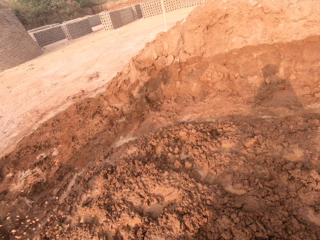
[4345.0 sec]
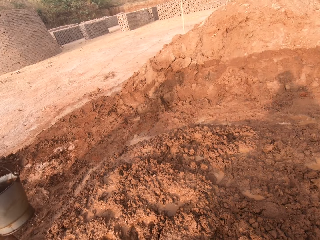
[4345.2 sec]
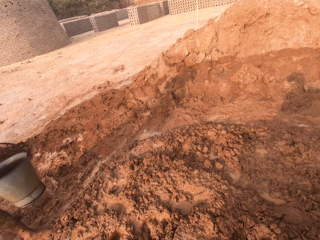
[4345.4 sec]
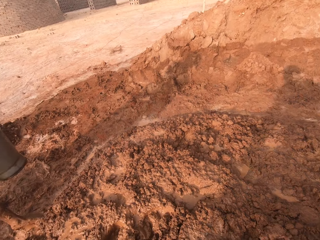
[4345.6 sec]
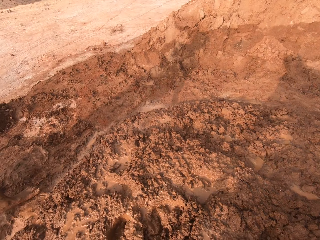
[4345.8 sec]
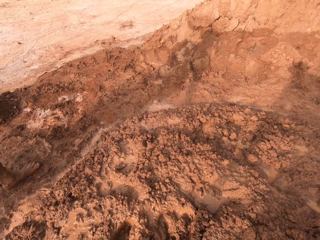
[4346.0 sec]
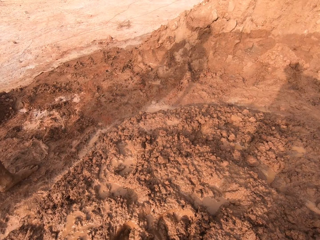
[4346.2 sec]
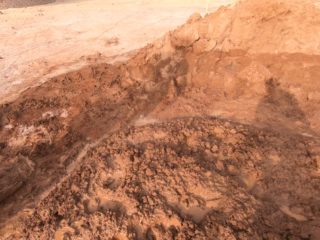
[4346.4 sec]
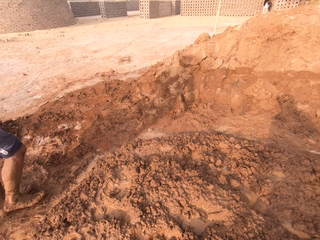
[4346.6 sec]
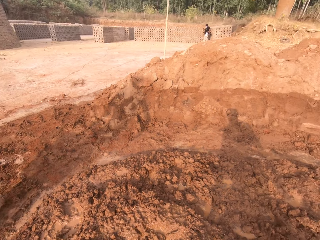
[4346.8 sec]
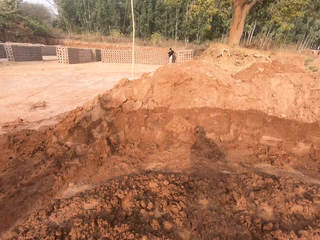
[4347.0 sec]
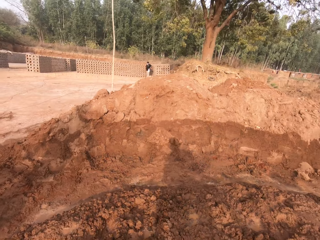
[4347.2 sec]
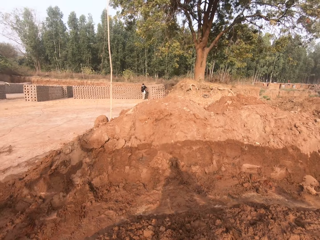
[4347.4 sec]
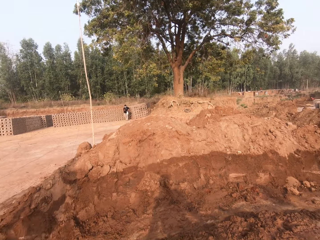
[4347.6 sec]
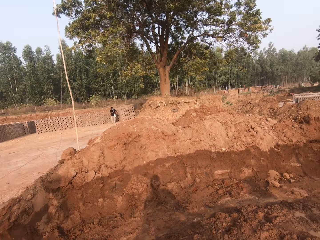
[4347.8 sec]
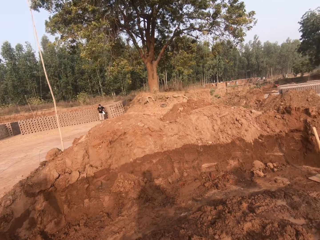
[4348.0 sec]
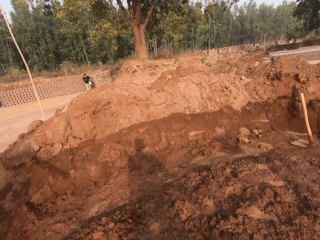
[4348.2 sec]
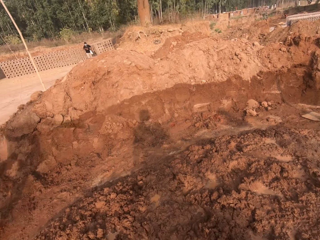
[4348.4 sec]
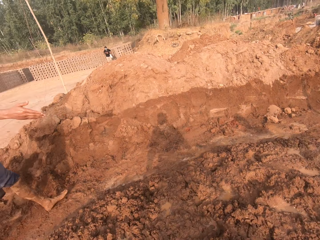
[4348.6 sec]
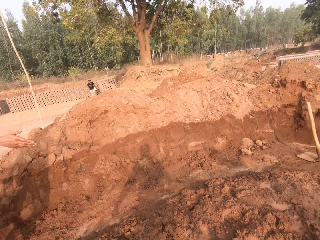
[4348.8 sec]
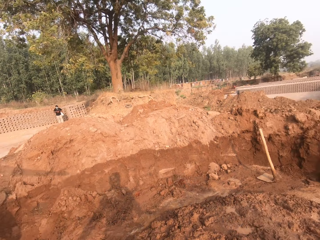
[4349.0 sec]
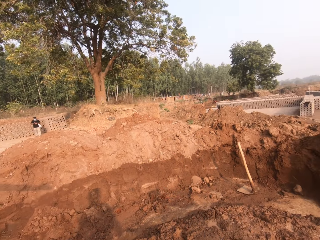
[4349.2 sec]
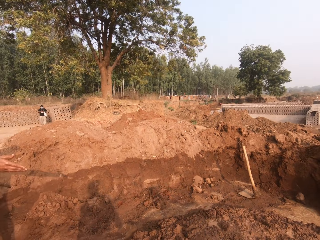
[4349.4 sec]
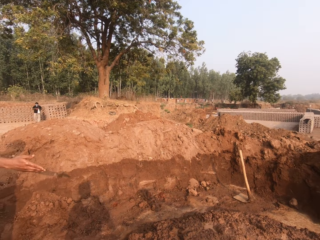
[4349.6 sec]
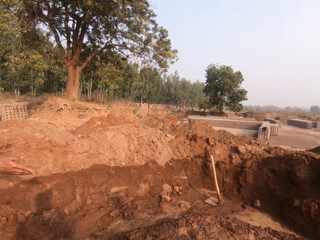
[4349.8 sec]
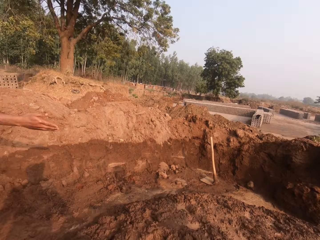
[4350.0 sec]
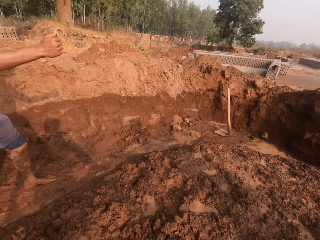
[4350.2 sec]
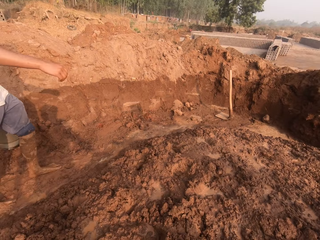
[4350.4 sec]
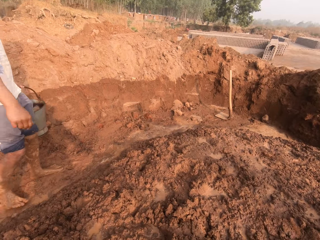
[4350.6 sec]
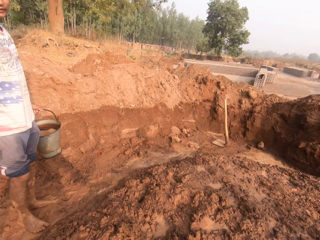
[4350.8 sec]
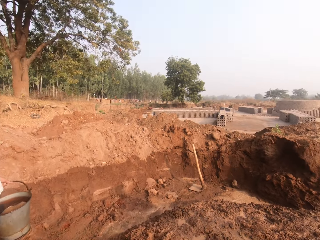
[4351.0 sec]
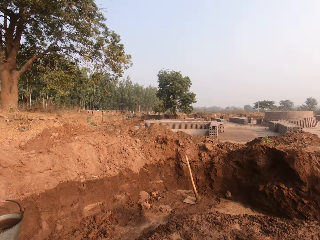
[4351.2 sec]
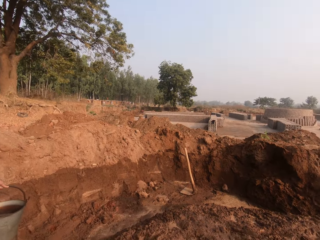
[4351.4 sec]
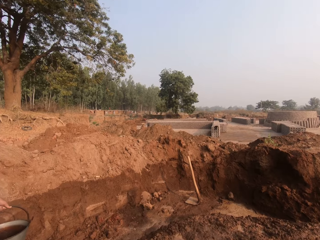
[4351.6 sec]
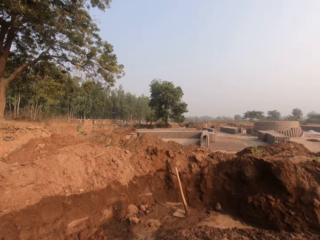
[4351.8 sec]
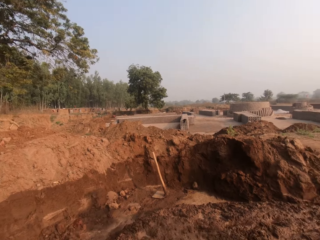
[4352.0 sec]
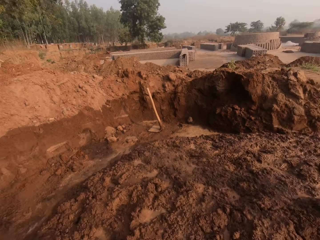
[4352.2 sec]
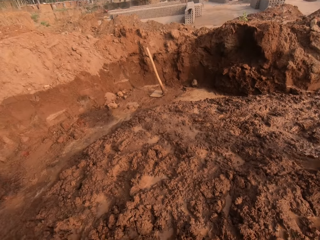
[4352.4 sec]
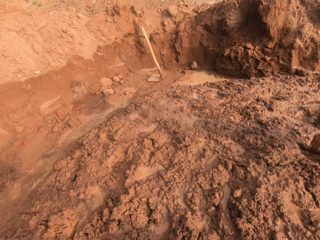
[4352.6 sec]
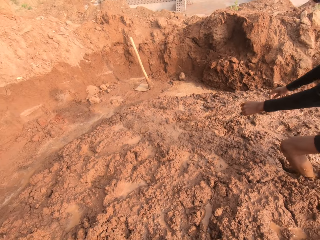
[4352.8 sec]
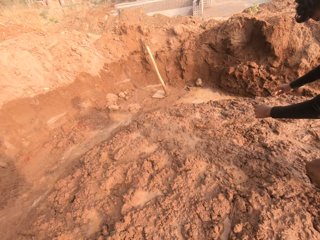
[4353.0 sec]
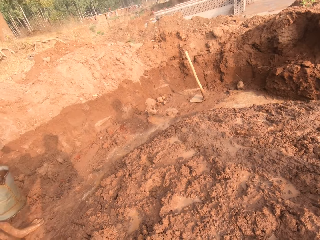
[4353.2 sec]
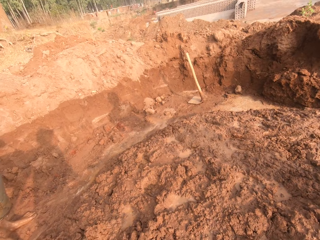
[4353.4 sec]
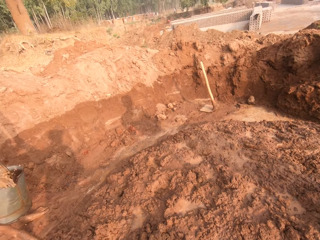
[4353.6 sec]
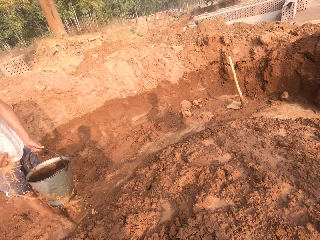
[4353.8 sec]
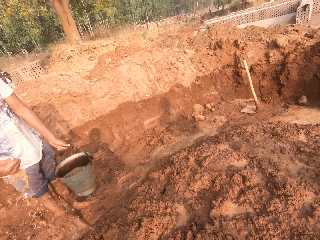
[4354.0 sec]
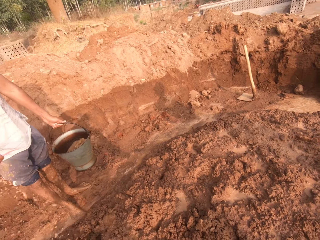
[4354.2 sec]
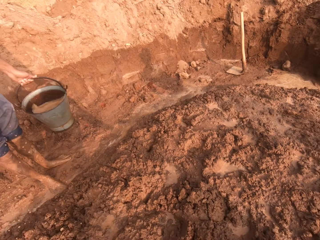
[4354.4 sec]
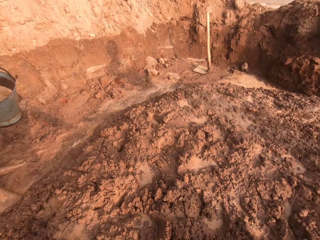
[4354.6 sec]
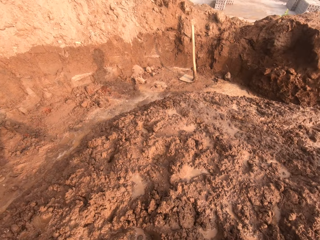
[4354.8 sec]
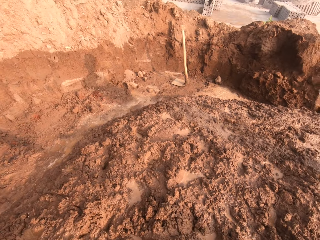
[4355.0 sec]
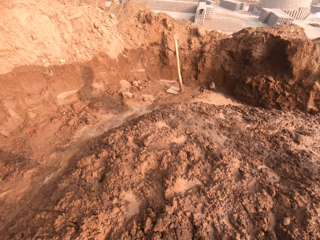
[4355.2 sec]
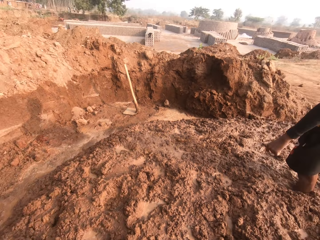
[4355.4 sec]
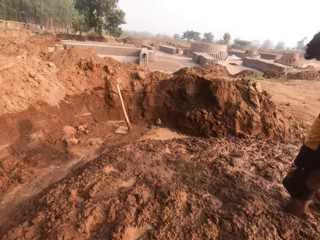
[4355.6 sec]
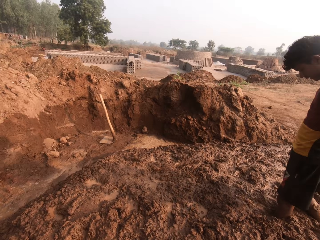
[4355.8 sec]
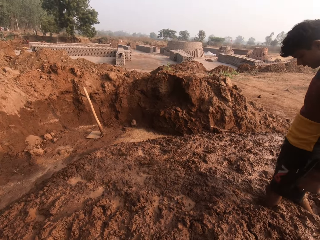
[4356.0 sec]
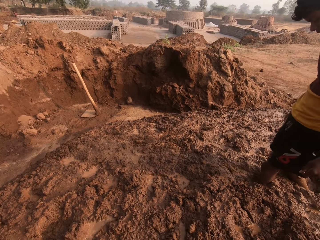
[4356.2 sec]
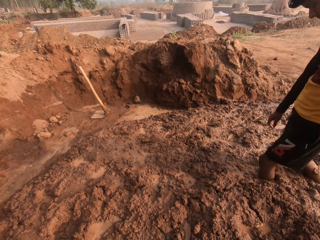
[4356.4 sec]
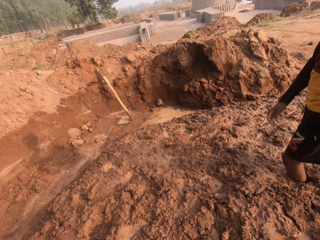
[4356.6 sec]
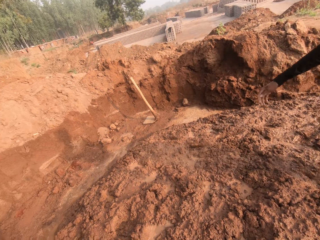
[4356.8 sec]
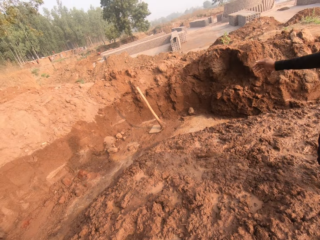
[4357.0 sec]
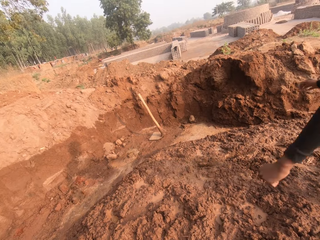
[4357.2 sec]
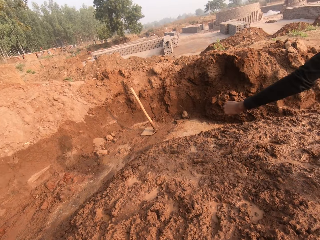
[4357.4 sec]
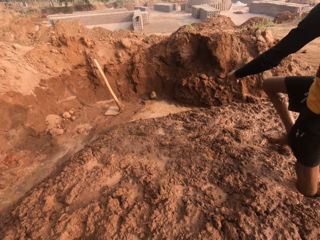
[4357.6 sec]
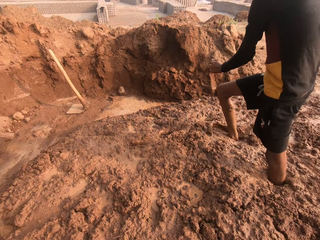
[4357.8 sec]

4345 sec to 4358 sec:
The camera wearer looks around. A man interacts with the camera wearer. Another man steps in the heap of soil. The first man pours water out of the bucket in his left hand on the heap of soil with his right hand.

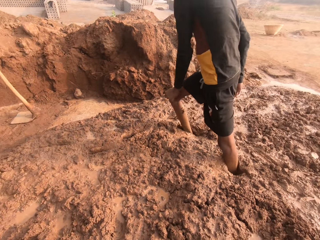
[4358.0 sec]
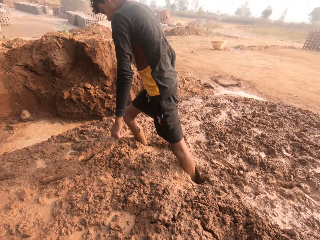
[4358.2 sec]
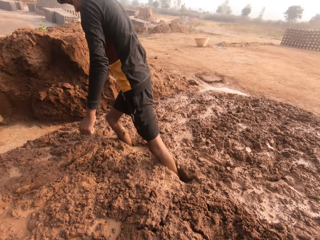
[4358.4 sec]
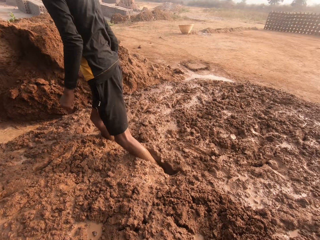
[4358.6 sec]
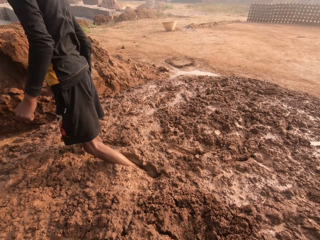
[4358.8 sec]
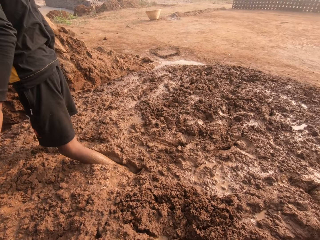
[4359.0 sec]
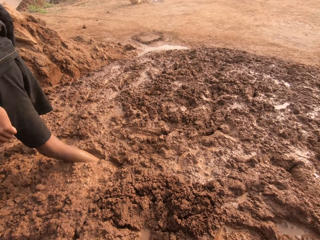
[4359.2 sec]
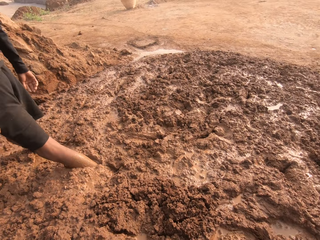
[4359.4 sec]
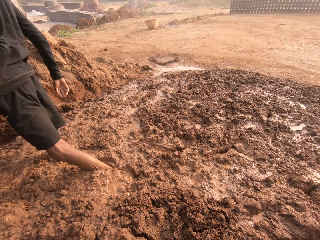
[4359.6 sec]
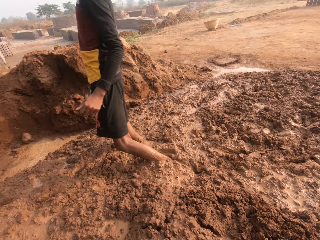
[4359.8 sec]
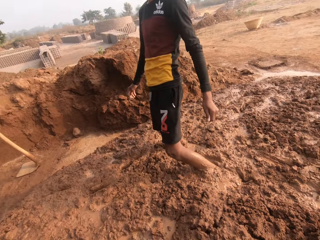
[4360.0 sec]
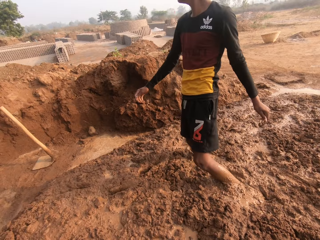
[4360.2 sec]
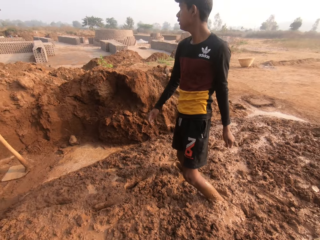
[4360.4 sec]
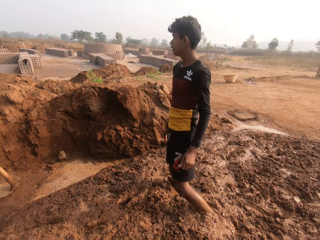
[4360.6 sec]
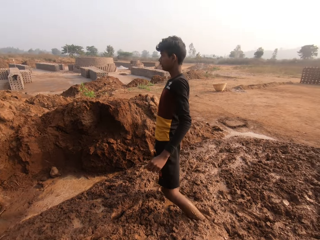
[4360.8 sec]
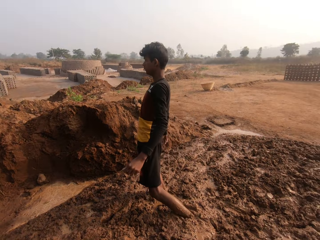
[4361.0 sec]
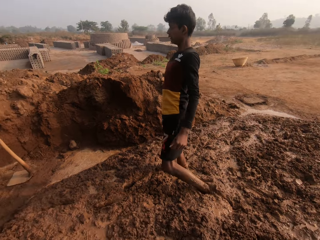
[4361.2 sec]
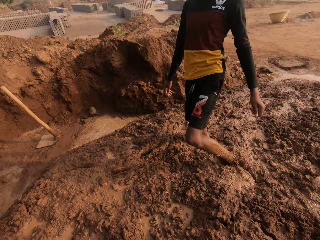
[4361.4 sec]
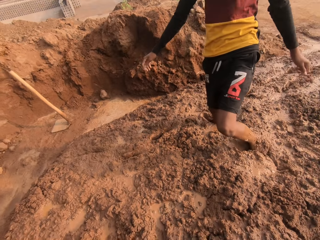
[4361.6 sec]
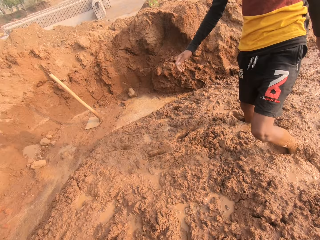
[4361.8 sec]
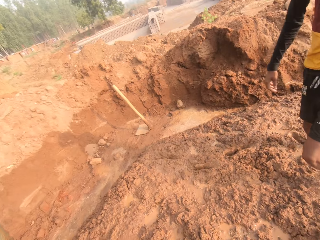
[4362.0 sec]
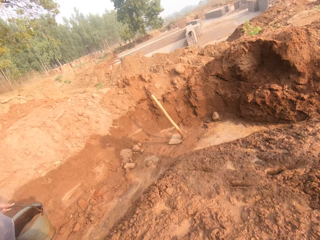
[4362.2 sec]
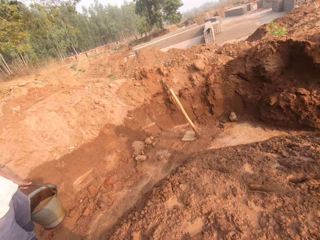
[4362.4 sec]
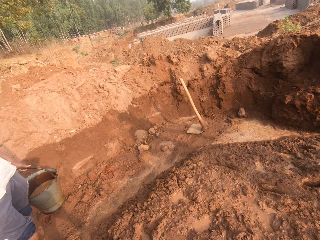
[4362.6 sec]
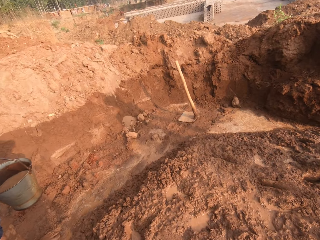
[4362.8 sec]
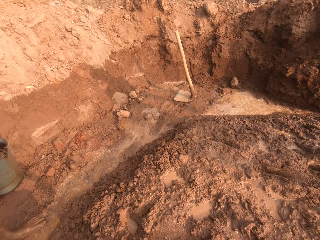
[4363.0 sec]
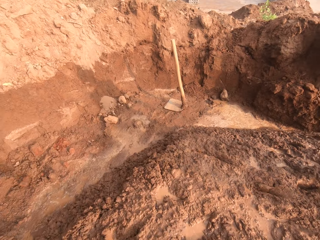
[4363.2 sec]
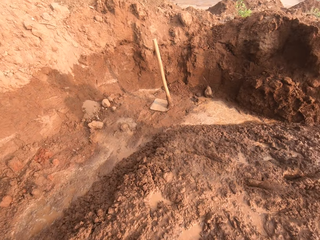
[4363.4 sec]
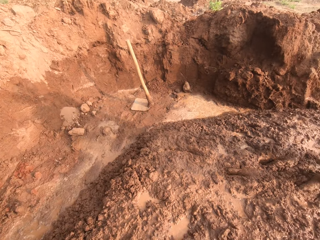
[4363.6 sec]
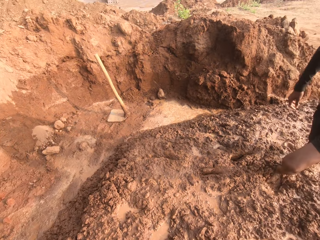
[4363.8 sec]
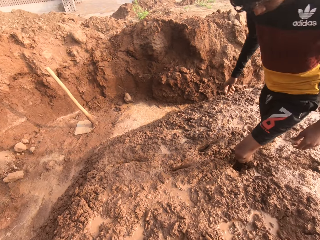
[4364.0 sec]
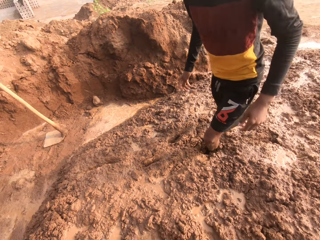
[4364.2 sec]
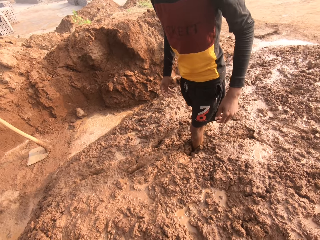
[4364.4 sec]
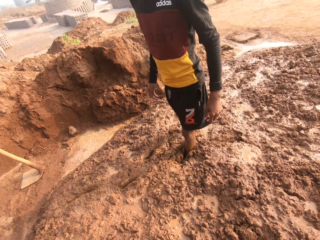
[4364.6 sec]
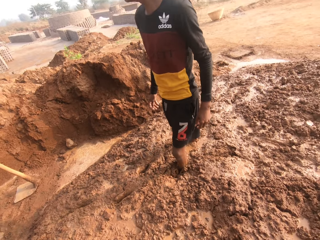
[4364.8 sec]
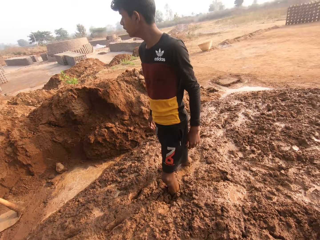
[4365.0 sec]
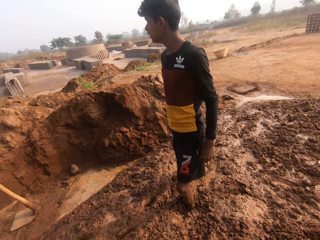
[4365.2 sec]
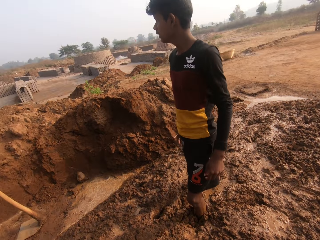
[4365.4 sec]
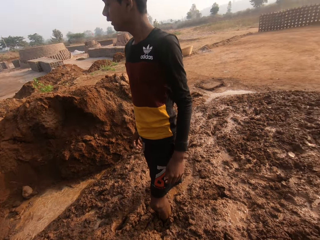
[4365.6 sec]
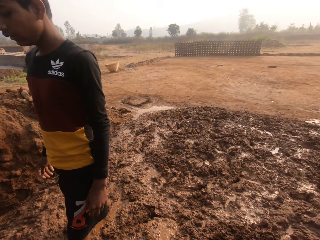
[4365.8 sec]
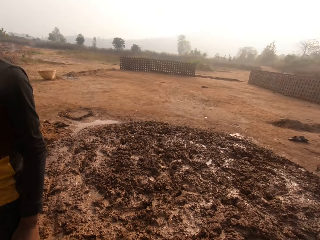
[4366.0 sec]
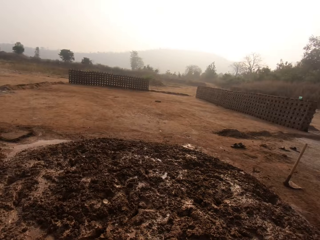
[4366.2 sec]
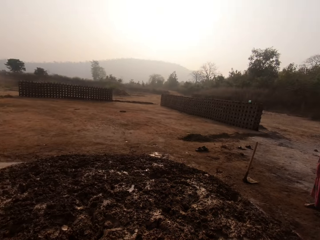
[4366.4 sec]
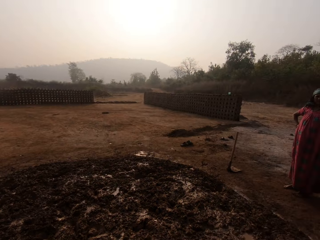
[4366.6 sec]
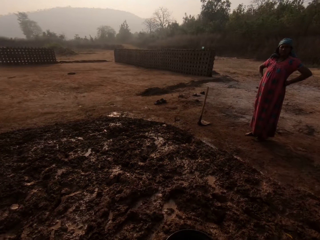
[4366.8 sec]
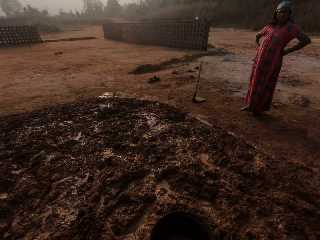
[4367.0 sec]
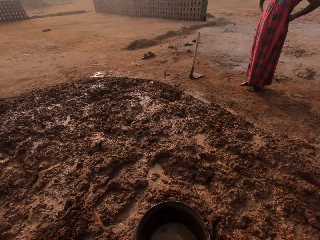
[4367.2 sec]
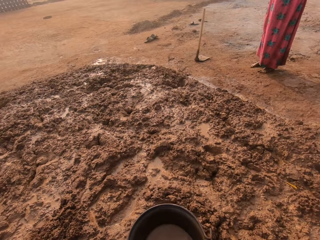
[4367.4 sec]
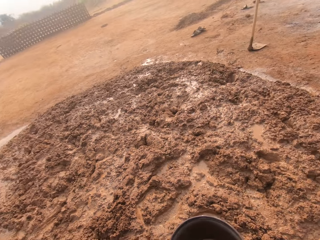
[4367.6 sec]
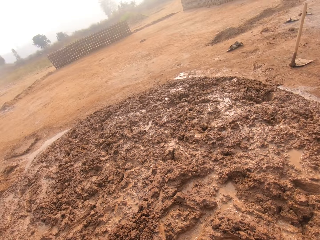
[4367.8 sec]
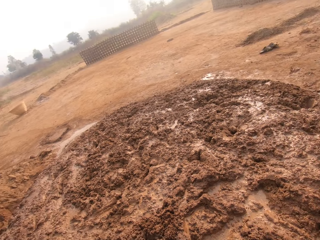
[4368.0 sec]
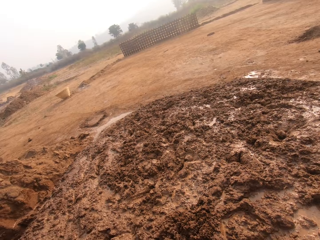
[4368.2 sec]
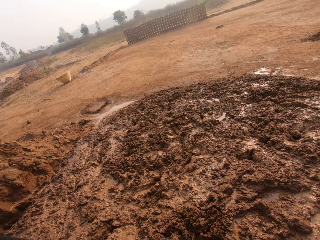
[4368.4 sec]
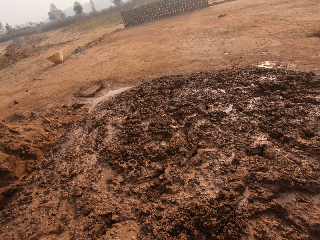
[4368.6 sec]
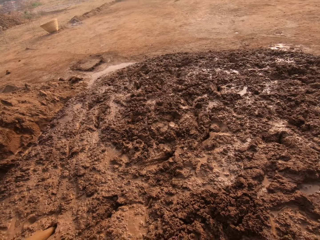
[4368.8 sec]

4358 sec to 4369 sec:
The camera wearer looks around.
